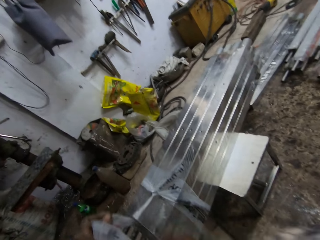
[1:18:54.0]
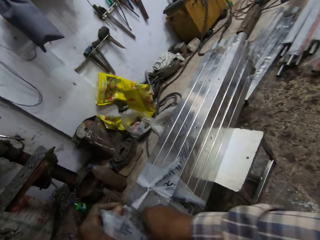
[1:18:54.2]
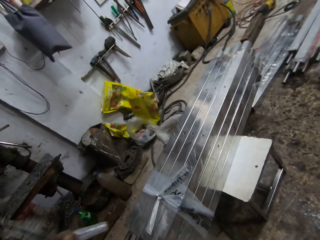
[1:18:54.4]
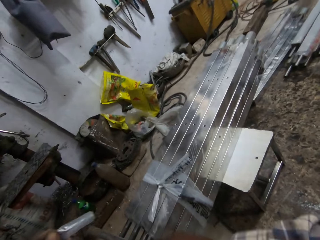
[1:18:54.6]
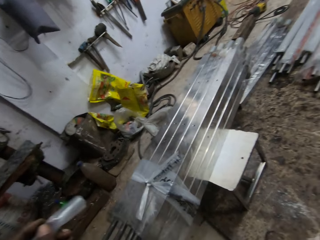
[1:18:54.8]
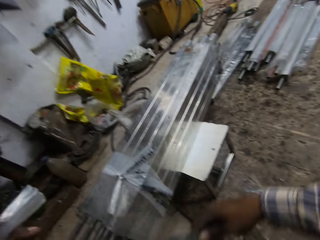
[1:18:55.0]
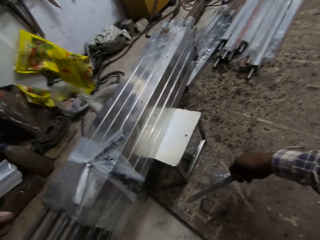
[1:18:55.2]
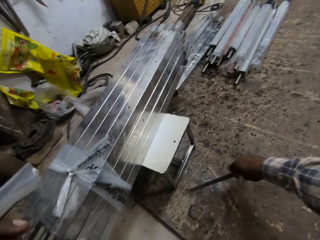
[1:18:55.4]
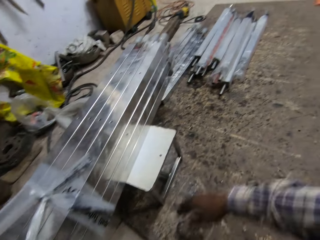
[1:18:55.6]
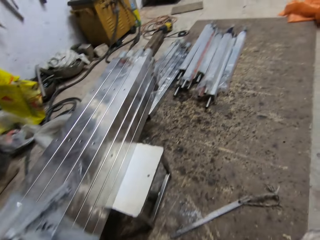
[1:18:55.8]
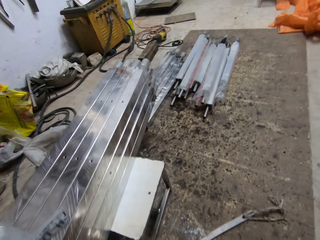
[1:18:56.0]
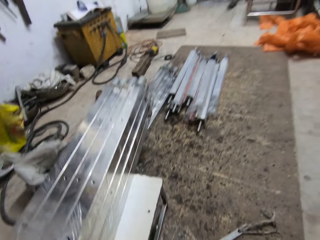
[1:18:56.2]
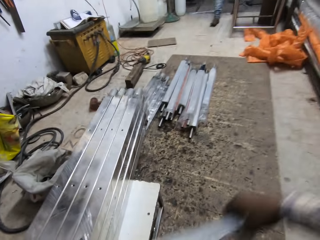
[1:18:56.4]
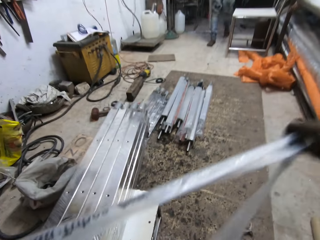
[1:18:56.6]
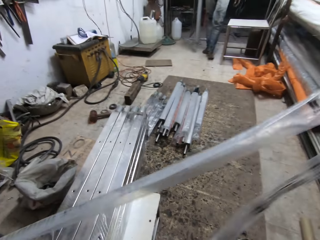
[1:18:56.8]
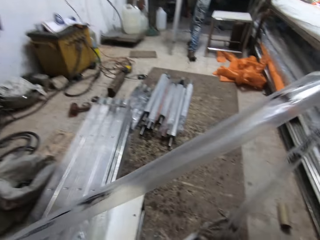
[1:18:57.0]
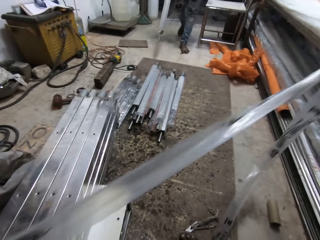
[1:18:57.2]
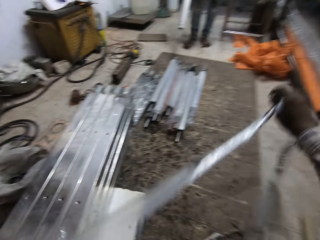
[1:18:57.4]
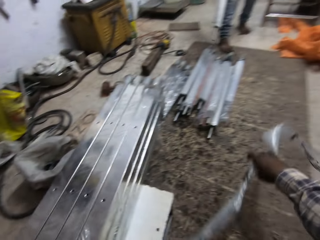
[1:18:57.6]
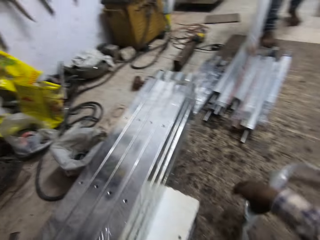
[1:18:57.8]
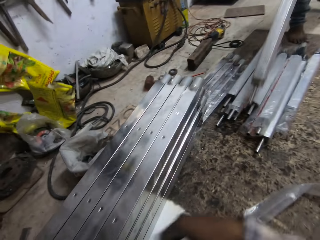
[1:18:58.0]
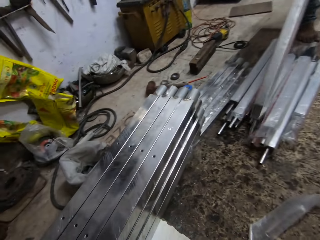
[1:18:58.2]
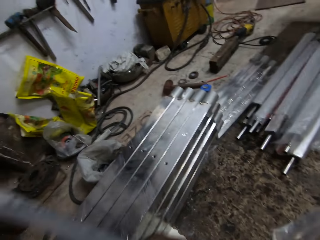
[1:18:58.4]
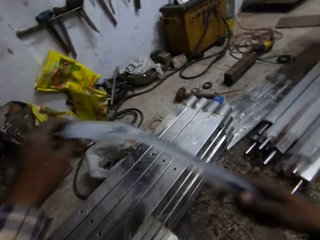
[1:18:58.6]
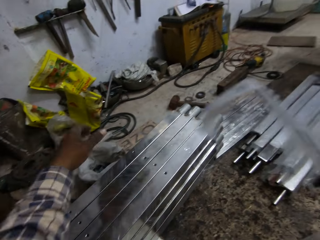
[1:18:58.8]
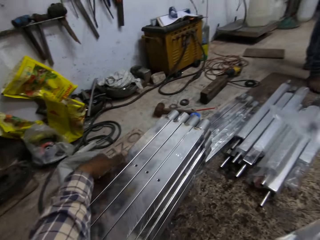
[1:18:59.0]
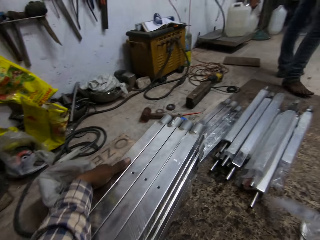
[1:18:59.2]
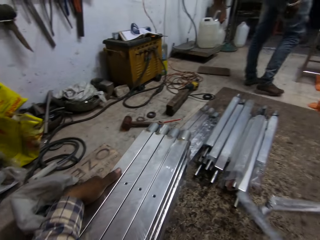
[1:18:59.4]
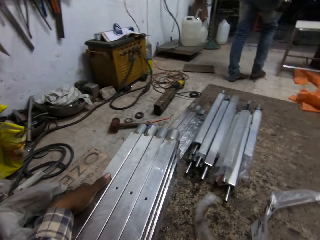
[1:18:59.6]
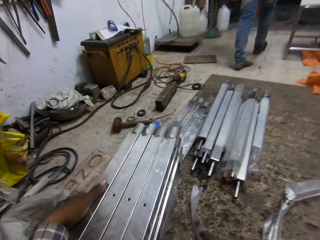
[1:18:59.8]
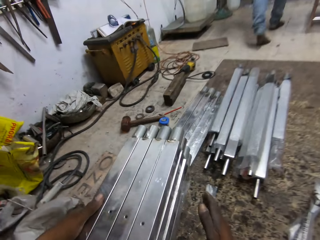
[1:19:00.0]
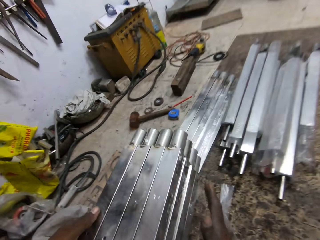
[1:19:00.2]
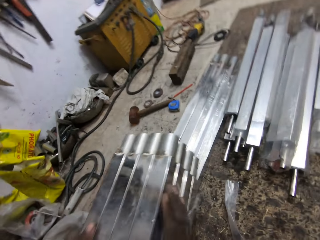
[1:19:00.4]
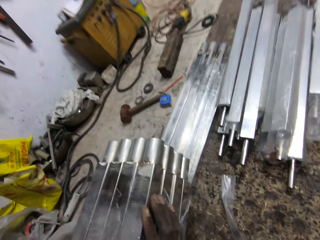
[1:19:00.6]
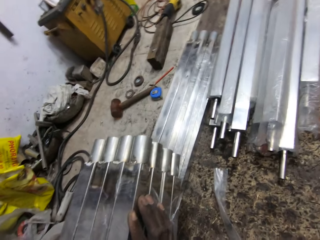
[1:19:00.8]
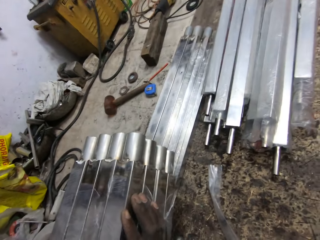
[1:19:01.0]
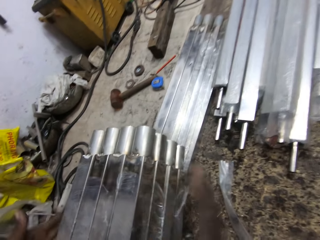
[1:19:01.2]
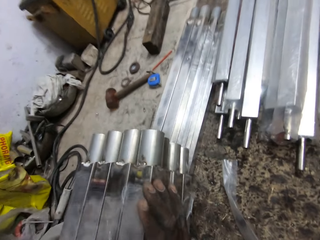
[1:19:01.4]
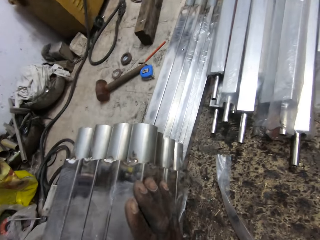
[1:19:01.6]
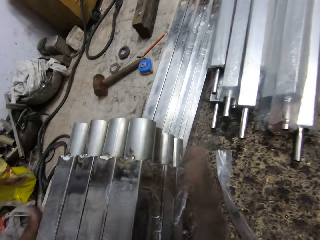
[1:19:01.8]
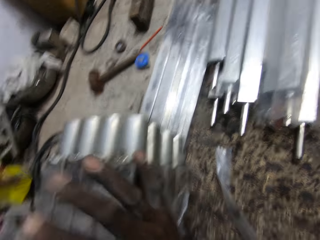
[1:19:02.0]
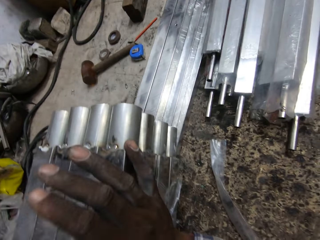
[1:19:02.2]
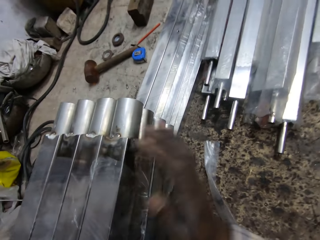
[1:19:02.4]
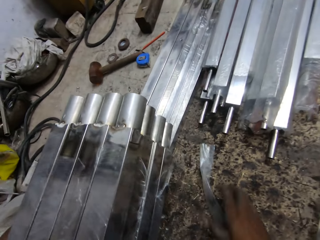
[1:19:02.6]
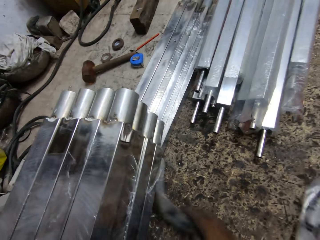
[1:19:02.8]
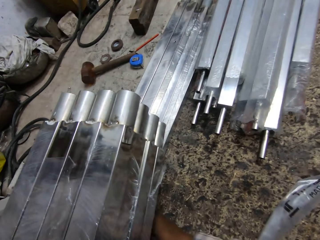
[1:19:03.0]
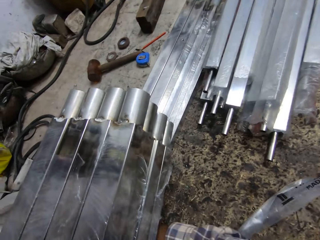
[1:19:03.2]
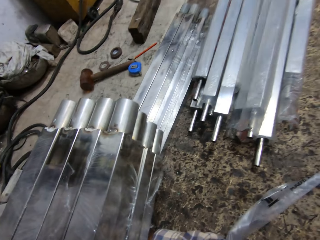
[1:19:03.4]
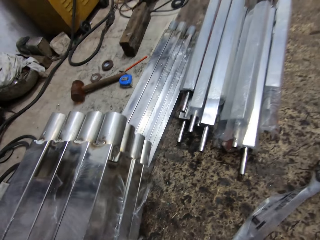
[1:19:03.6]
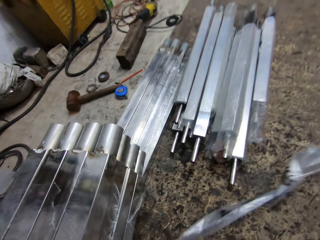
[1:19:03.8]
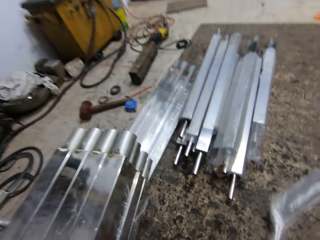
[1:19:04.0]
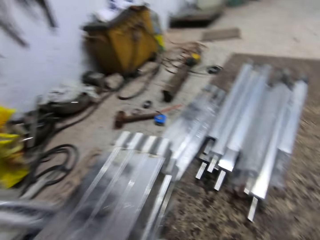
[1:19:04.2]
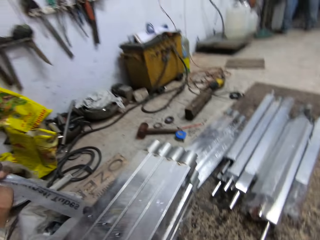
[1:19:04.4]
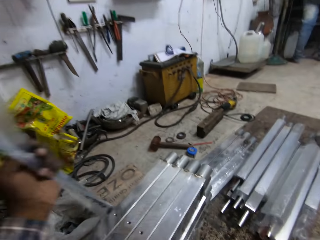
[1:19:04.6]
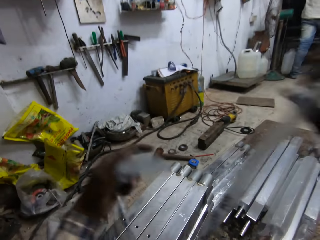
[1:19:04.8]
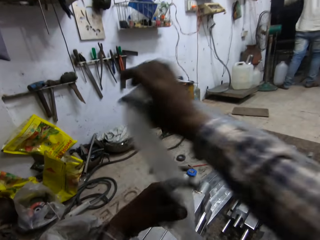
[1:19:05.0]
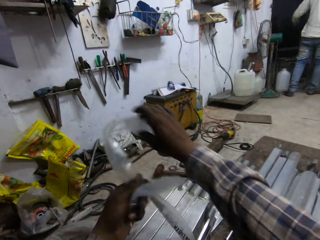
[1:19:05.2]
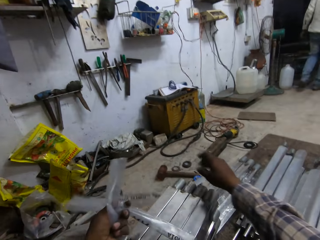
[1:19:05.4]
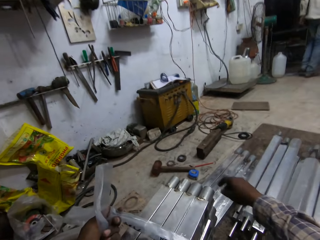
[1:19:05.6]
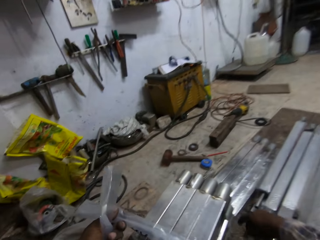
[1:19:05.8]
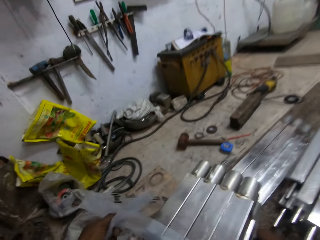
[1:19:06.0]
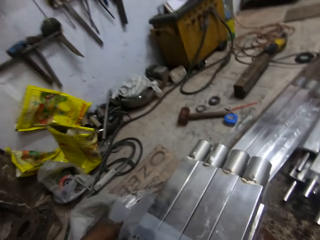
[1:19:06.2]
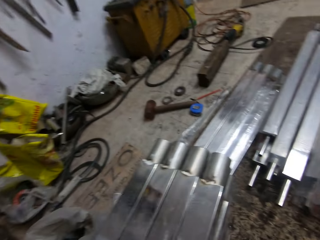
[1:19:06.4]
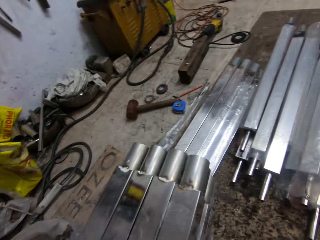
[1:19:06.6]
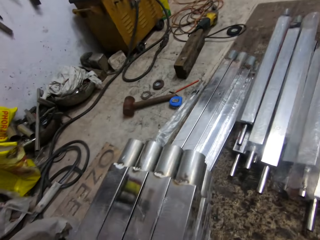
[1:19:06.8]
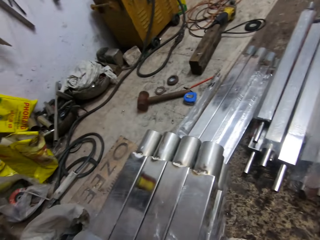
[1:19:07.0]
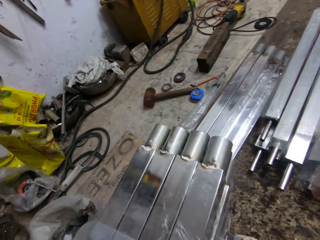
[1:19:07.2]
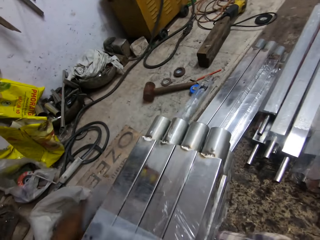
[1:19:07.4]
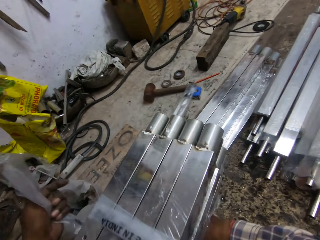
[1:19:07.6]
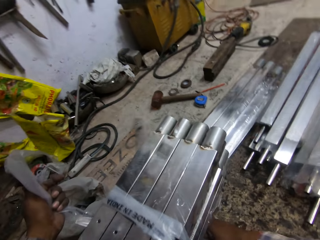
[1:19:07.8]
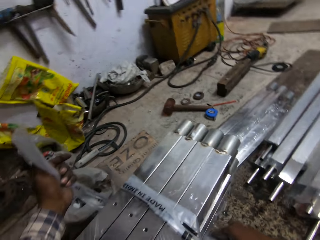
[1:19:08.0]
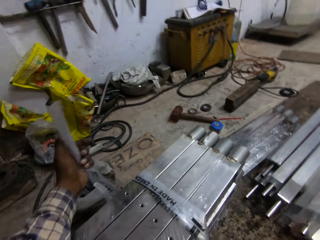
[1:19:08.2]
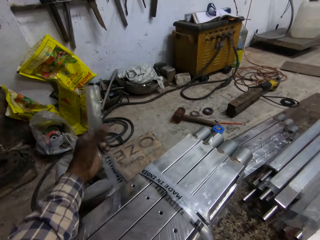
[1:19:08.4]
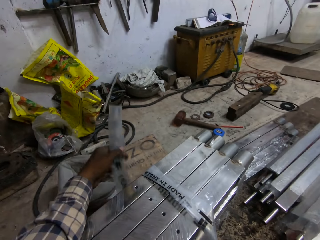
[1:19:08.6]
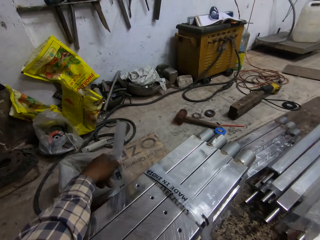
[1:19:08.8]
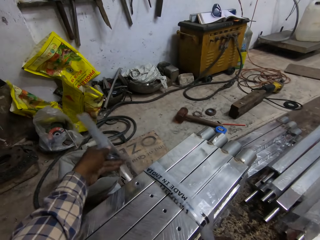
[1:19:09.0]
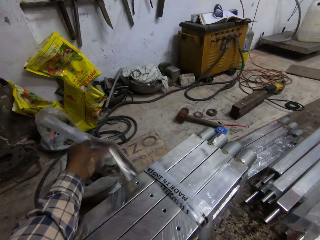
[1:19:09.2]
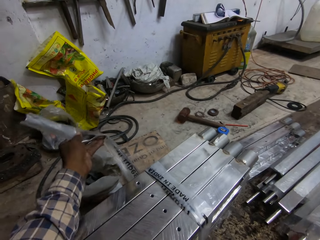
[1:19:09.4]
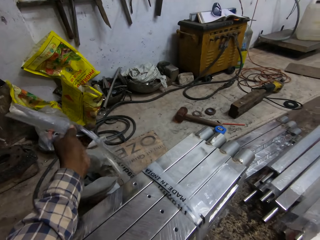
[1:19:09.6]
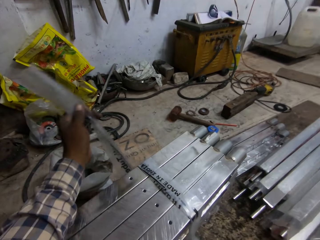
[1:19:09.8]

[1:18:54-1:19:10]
The camera wearer drops the cutter knife in his right hand on the floor. He holds the nylon in his hands. The man walks towards the bundle of aluminium rods with an aluminium rod in his right hand. The camera wearer aligns the nylon. He drops the nylon in his right hand on the floor. The man drops the aluminium rod in his right hand on the bundle of aluminium rods on the floor. The camera wearer drops the nylon in his left hand on the floor. He arranges the metal. He holds the bundle of aluminium rods on the stool with his left hand. He holds the bundle of aluminium rods on the stool with his hands and taps the bundle of aluminium rods on the stool with his hands. He picks the nylon from the floor with his right hand. He holds the nylon in his left hand. He ties the bundle of aluminium rods on the stool with the nylon in his hands.

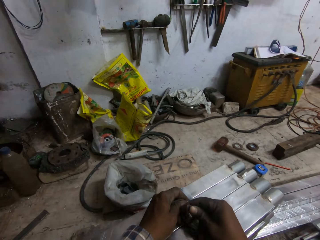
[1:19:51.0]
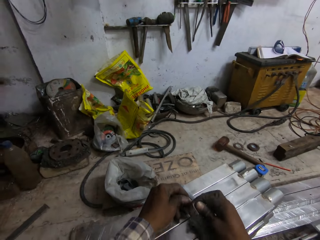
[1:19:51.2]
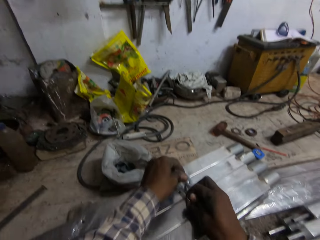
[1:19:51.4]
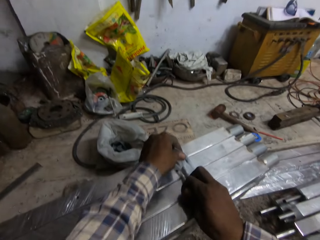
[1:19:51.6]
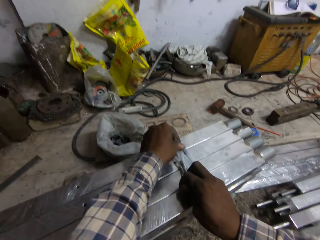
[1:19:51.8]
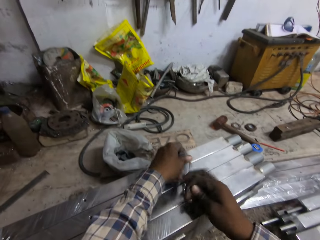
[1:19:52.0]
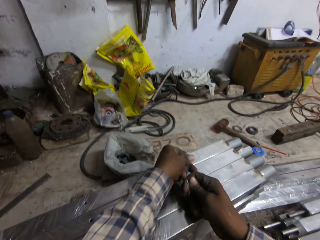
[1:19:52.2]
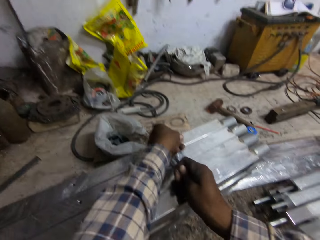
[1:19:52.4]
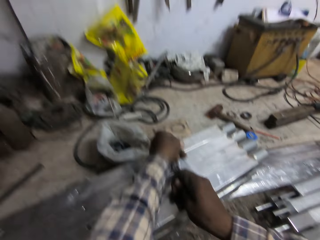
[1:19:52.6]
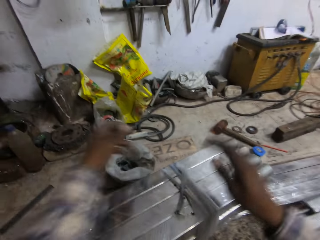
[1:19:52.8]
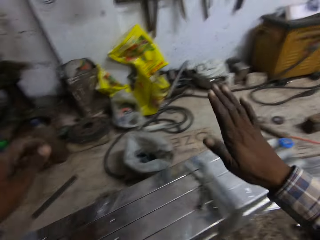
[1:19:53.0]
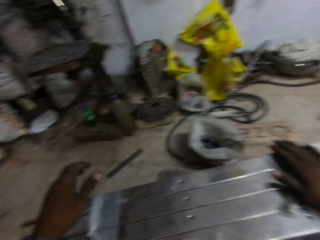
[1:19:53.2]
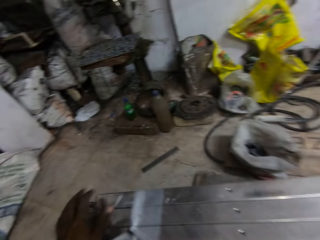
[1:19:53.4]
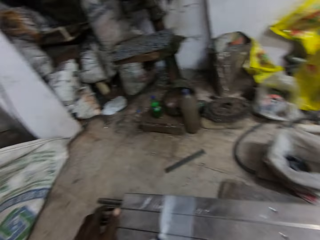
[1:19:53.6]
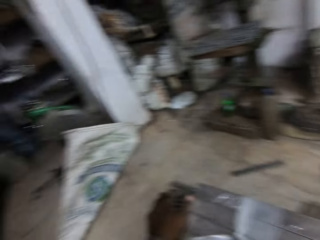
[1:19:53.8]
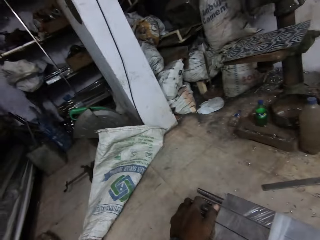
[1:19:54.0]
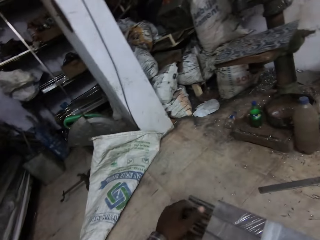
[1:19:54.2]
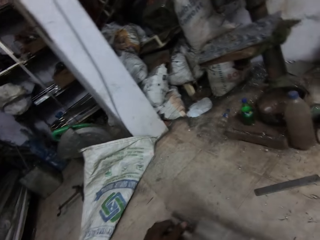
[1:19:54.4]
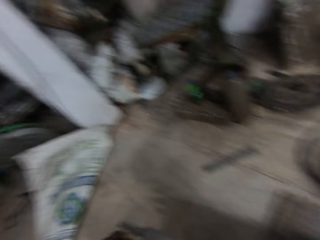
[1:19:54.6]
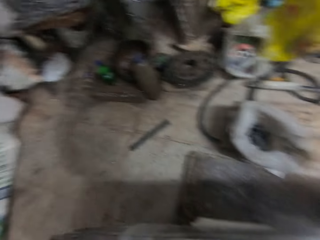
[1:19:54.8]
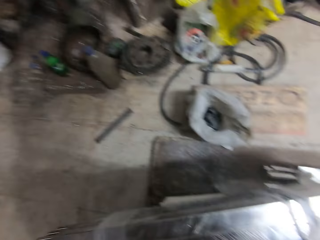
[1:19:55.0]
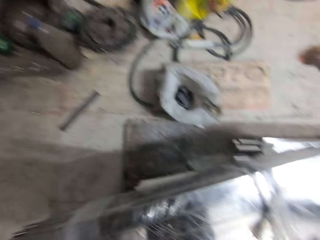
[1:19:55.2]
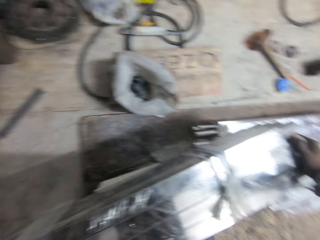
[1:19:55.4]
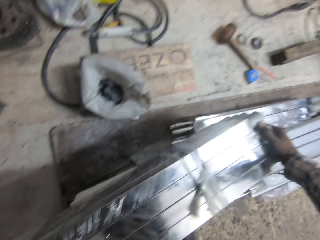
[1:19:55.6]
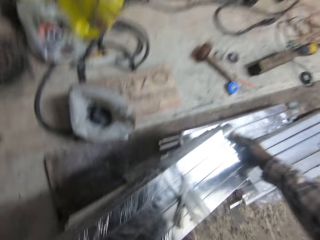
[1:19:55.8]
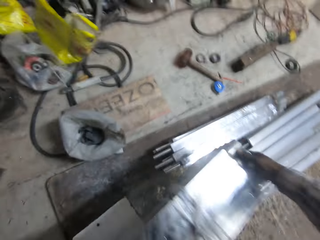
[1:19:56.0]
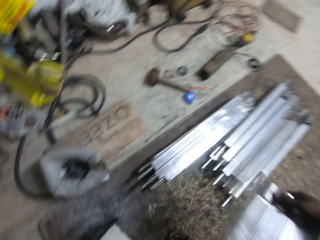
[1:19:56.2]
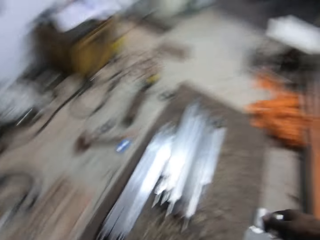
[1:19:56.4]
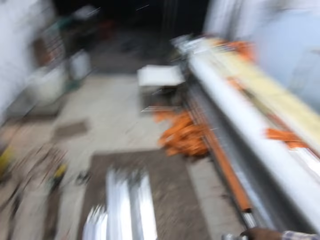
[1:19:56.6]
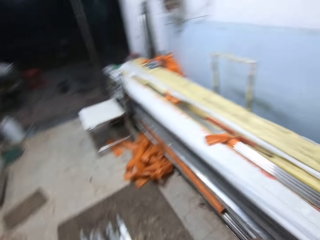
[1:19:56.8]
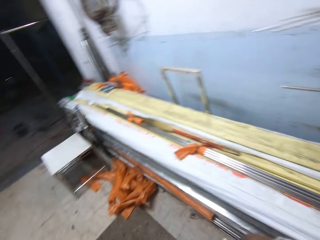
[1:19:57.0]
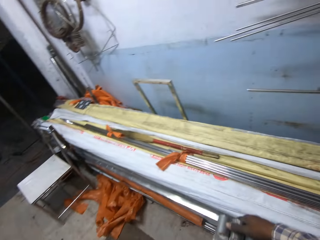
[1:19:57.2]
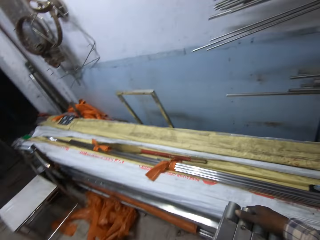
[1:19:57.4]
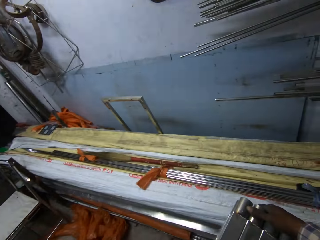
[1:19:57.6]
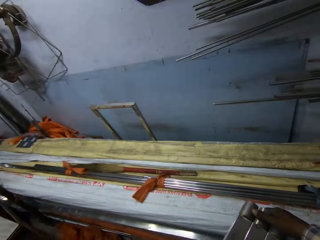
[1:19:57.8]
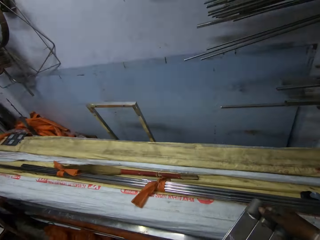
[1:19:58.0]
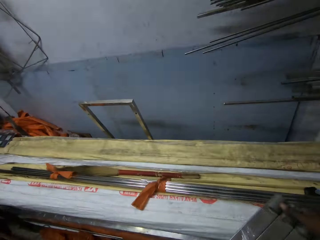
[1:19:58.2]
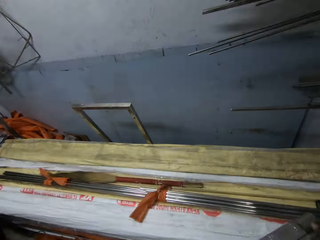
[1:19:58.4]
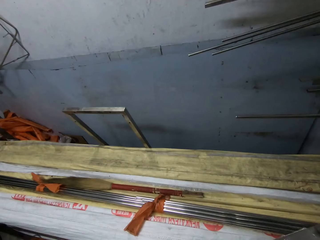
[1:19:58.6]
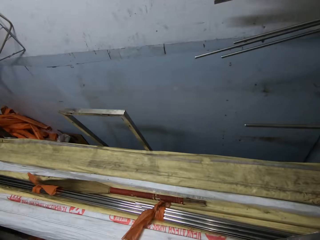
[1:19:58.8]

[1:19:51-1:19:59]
The camera wearer taps the bundle of aluminium rods on the stool with his right hand. He holds the bundle of aluminium rods in his right hand. He picks the bundle of aluminium rods from the stool with his hands. He carries metal.
